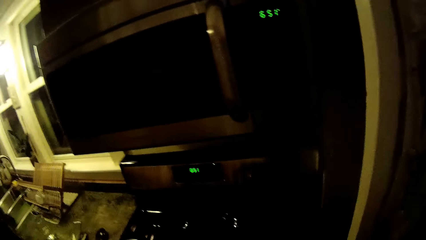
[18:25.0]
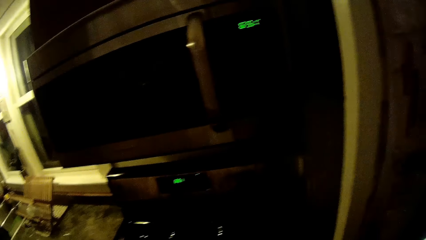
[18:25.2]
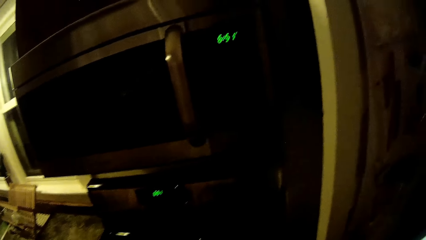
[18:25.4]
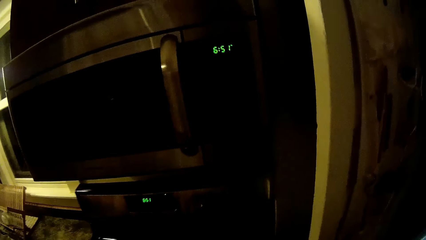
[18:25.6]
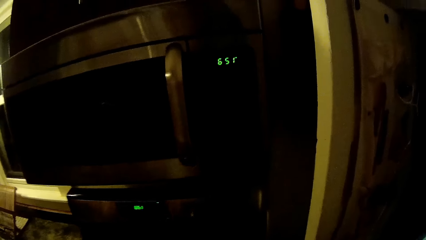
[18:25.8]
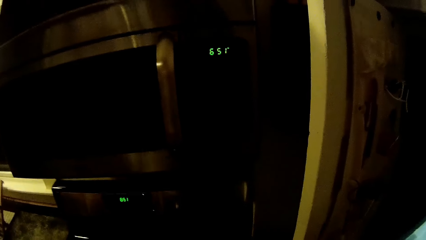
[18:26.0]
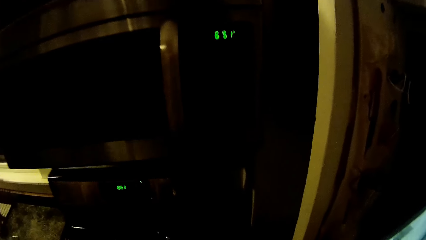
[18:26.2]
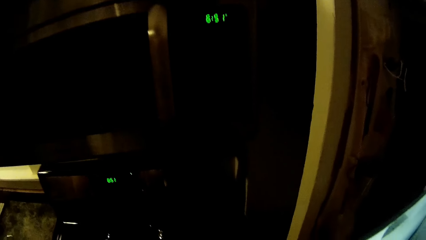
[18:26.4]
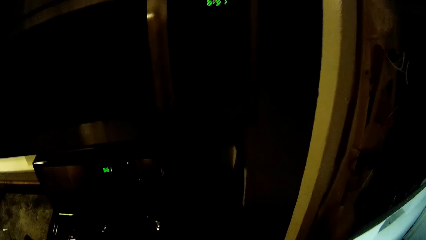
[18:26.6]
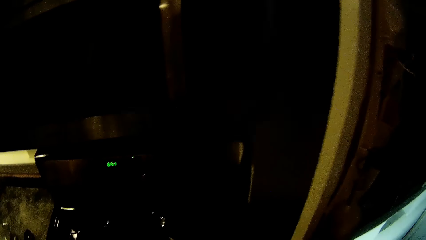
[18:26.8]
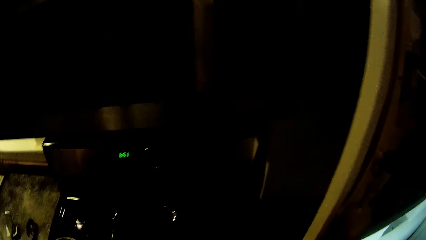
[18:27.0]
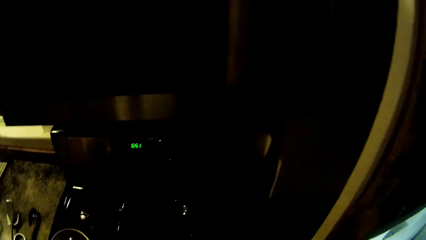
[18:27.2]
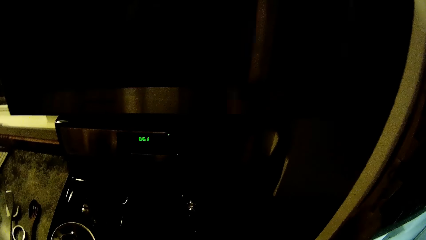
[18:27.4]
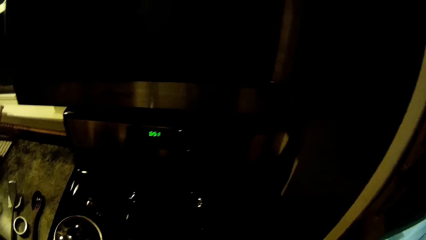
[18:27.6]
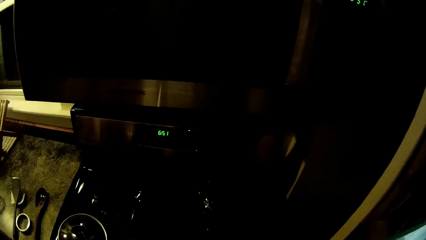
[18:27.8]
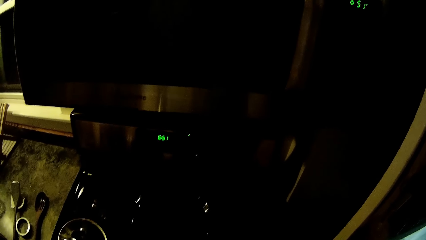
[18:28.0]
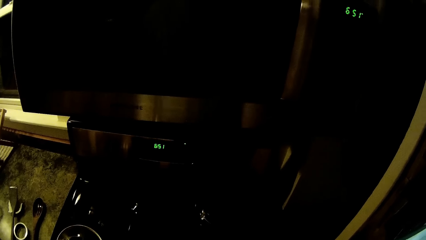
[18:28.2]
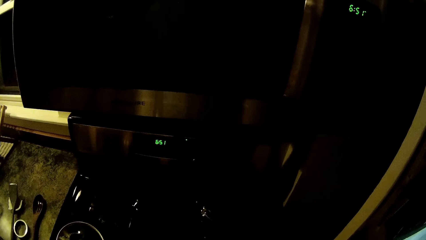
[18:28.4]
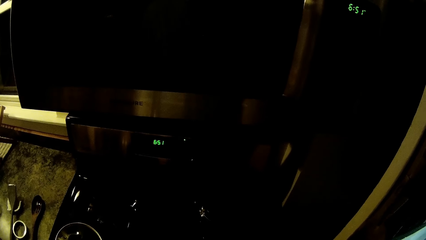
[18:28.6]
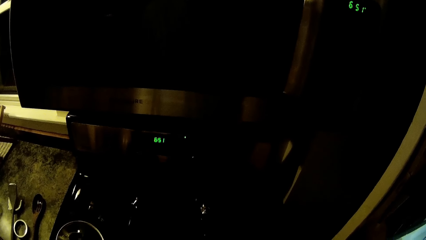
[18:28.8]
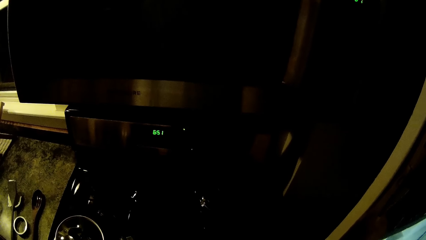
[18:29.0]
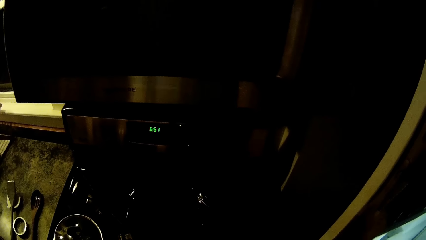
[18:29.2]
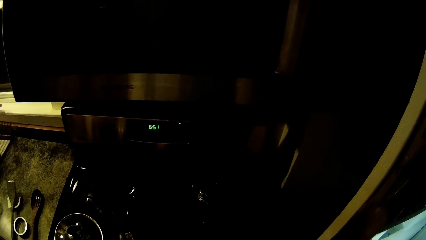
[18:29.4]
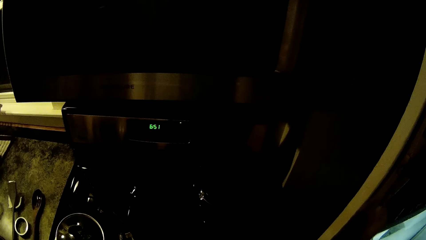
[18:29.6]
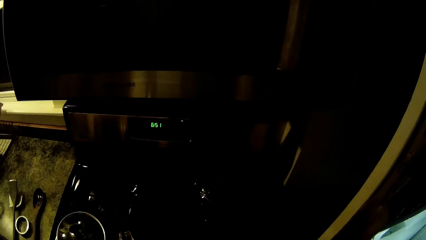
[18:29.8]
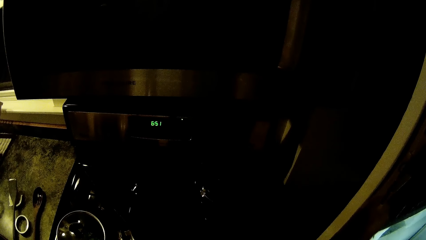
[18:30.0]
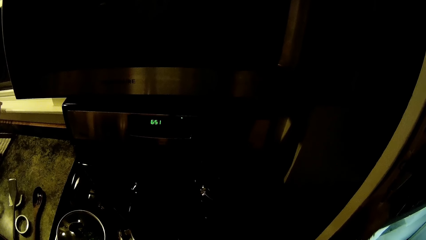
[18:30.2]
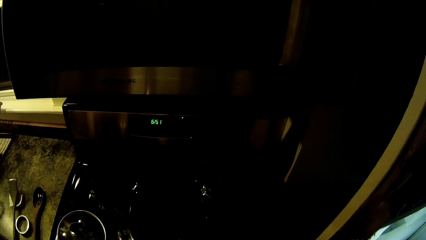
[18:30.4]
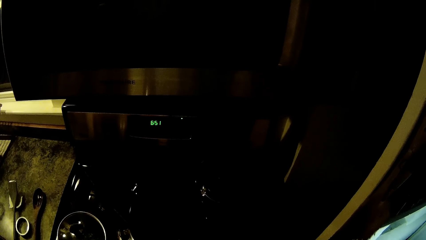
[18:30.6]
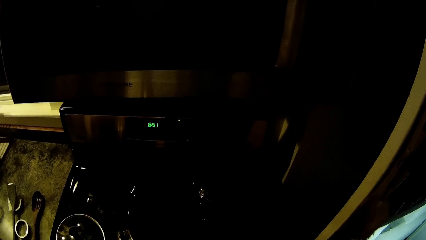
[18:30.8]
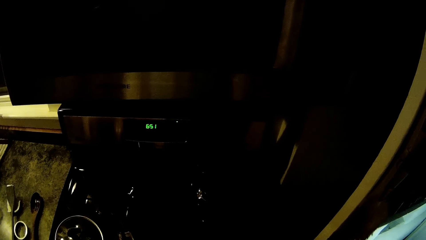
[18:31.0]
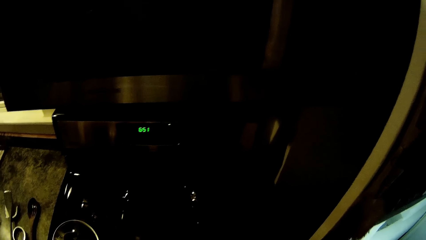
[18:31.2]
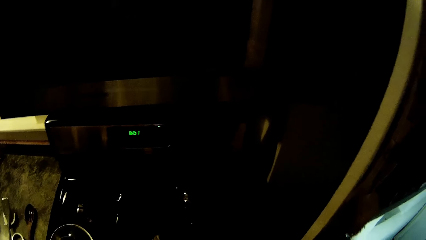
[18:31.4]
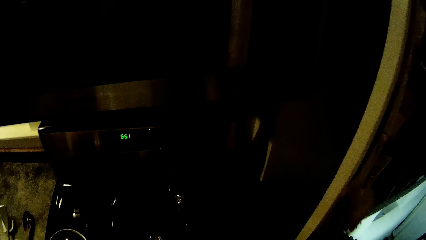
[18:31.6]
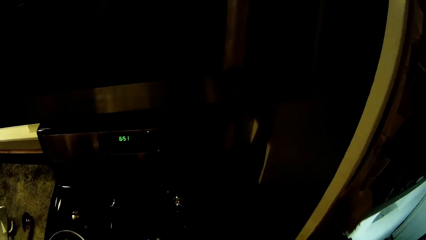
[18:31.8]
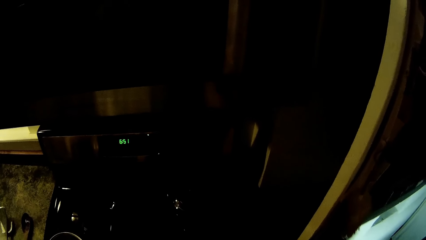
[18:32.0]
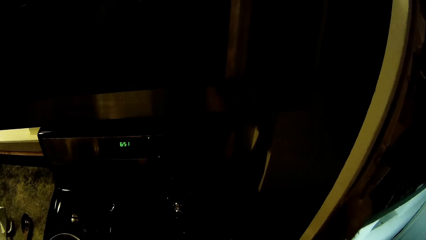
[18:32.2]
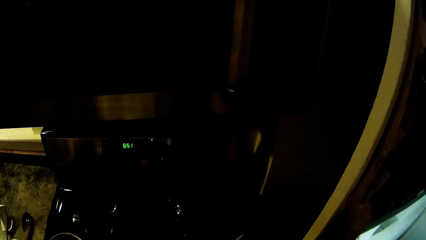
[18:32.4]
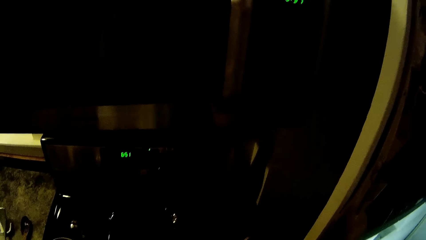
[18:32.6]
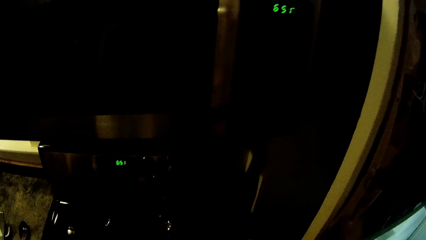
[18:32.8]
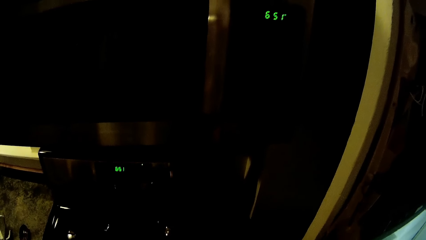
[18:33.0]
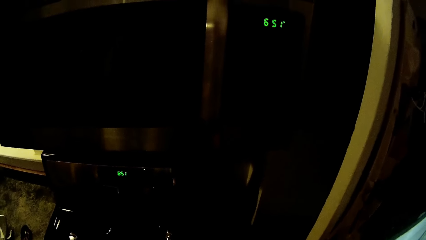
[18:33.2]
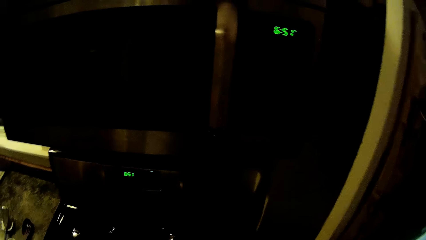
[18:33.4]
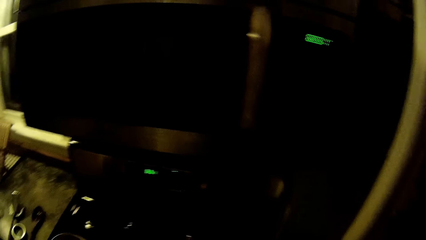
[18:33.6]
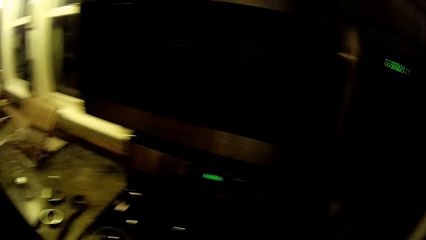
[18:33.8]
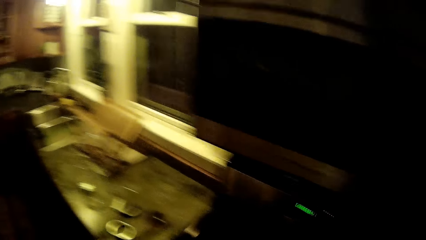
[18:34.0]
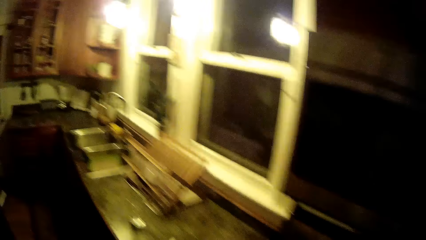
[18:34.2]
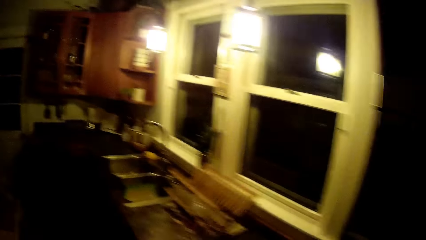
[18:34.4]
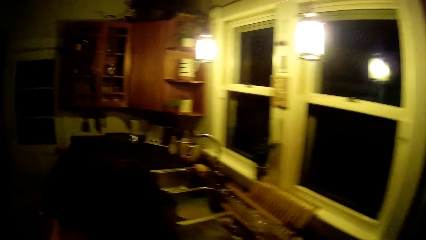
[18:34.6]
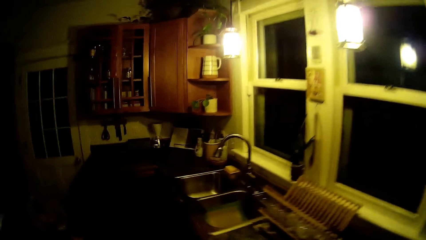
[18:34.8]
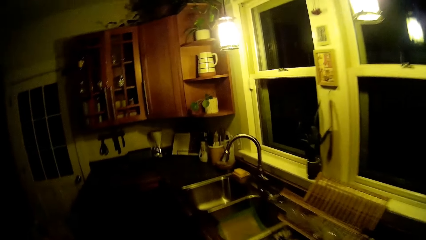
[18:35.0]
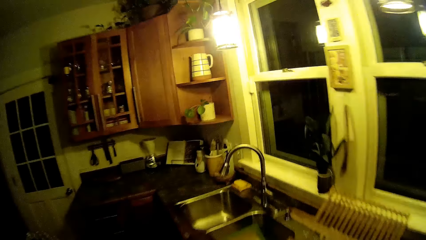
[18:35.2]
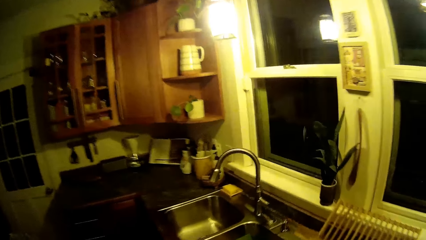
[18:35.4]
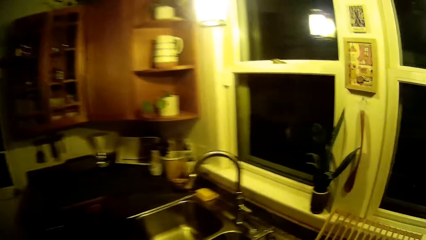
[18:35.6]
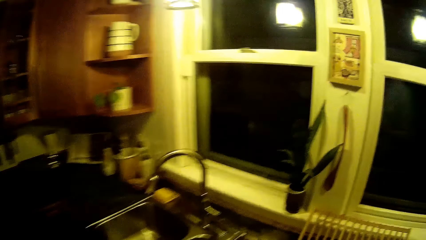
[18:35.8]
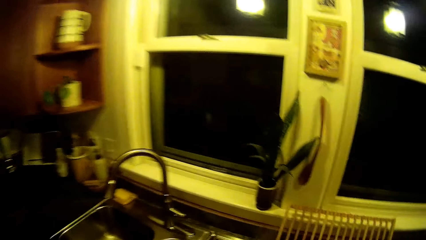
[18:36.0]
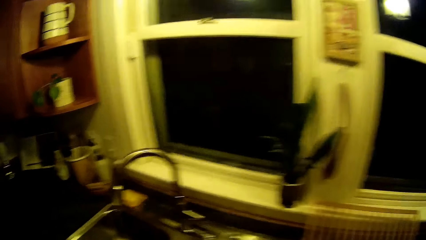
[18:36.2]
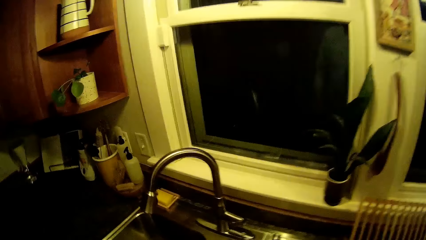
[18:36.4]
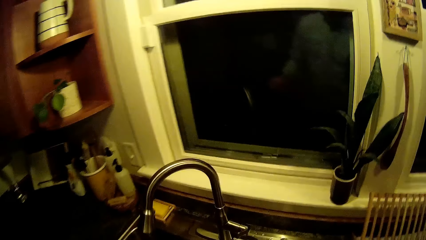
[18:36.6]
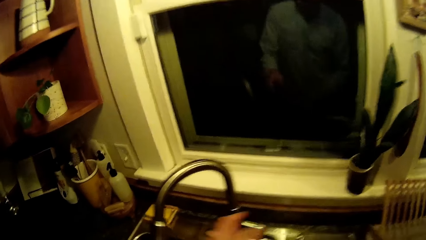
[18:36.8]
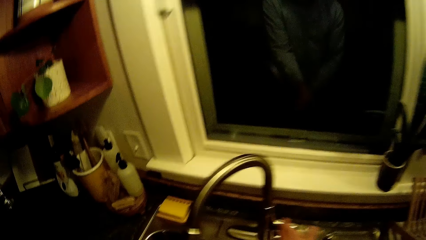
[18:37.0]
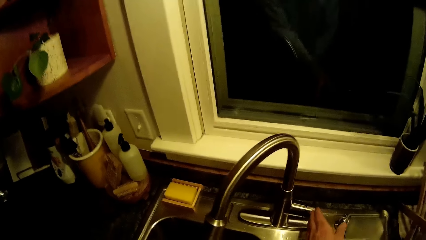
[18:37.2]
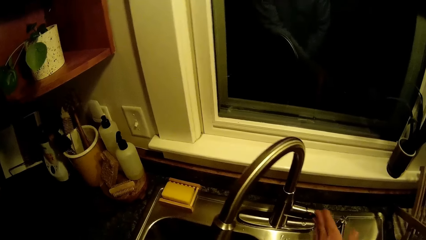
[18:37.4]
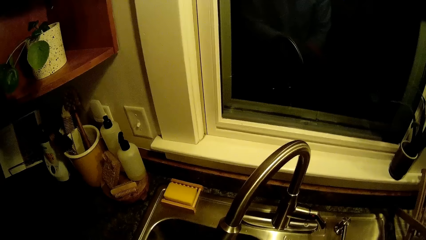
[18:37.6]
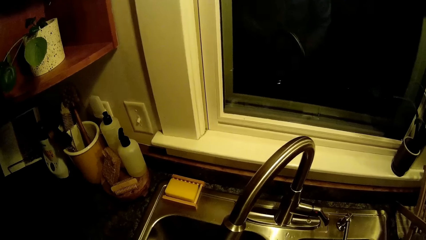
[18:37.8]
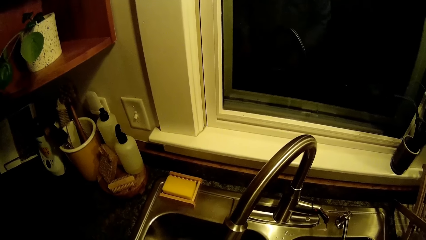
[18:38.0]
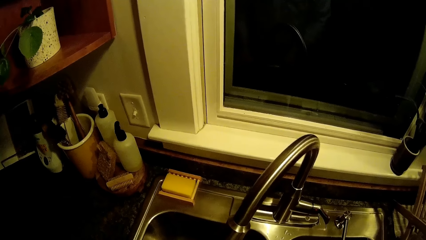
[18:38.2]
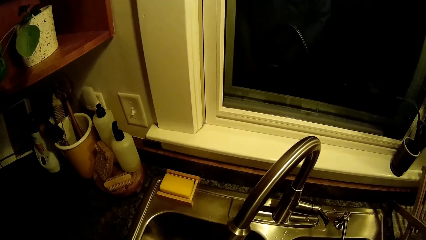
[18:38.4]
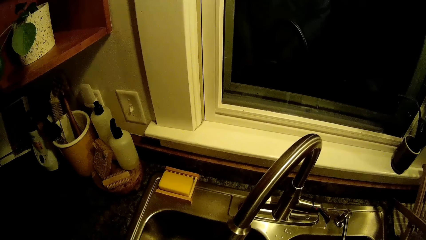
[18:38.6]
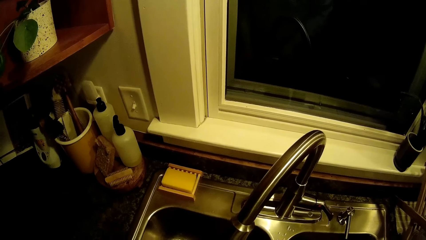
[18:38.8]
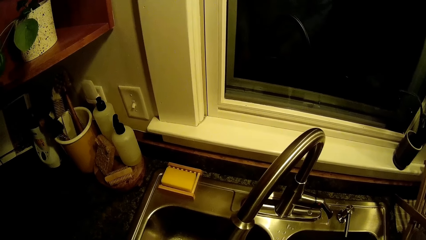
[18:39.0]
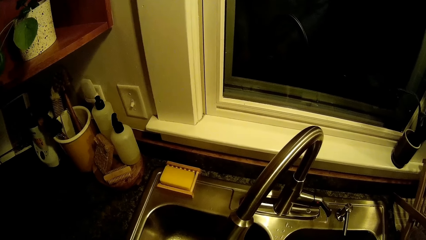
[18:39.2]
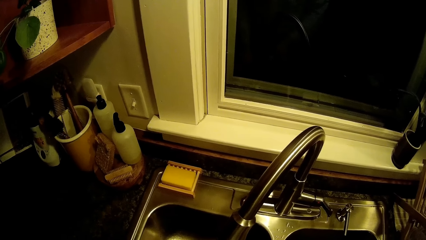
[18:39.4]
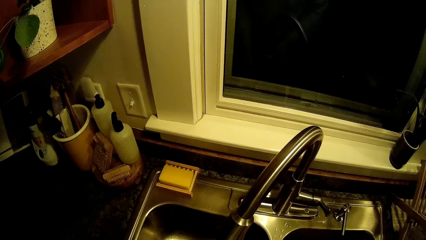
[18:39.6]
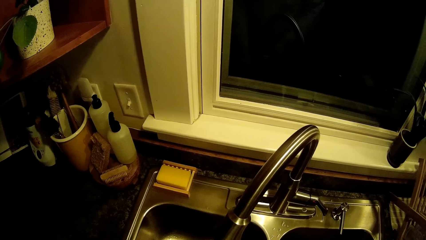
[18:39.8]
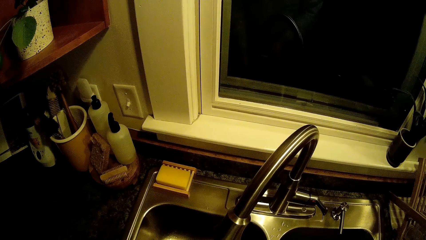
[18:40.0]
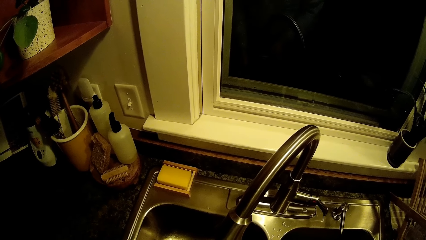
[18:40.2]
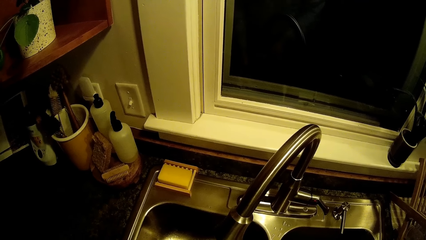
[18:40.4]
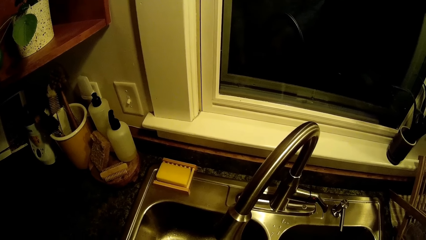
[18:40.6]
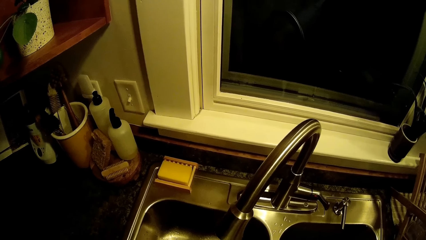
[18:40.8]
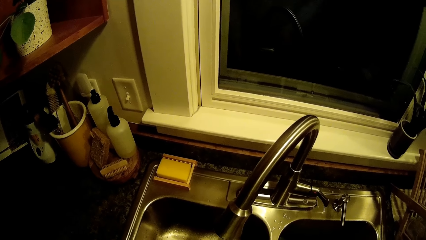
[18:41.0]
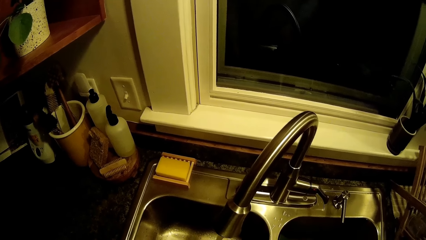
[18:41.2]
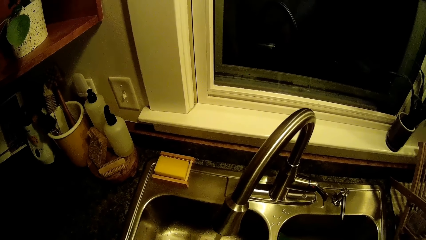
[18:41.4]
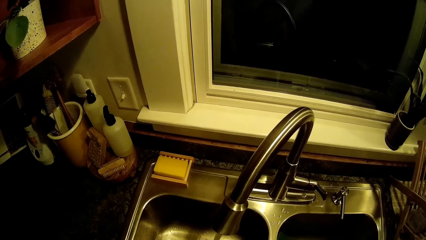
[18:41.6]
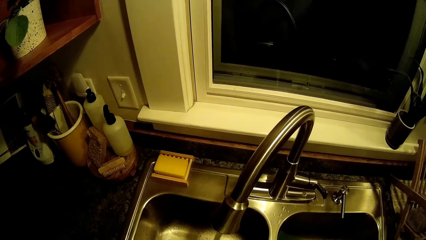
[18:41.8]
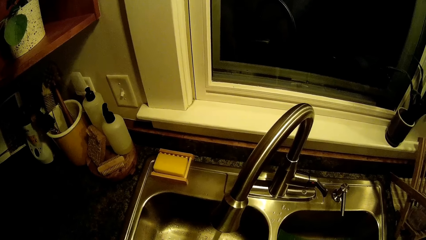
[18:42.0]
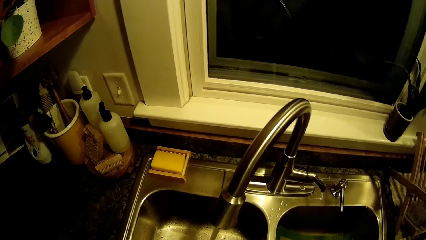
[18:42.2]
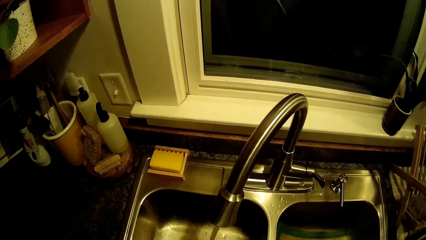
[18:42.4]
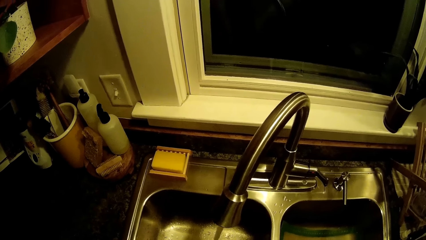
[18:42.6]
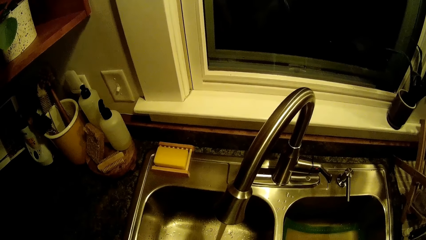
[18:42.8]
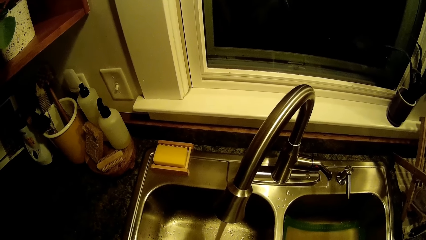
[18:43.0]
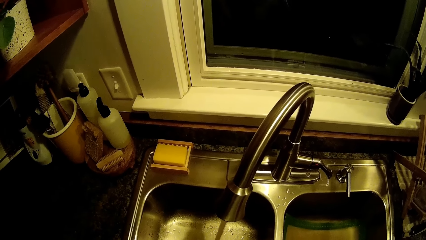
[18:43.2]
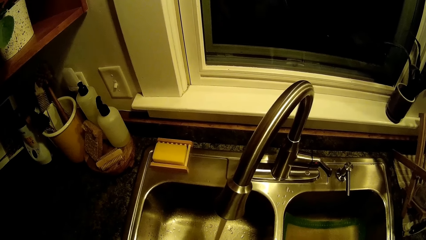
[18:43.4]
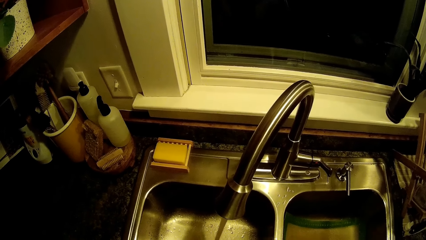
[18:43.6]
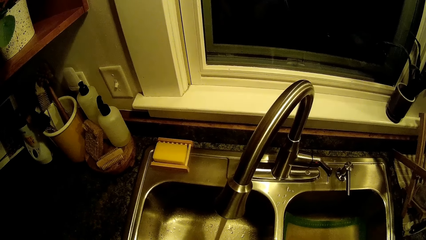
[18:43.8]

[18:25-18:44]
The camera wearer converses with a lady. He stares at the stove. He walks towards a sink. He turns on a tap with his left hand. He stares at the sink.
